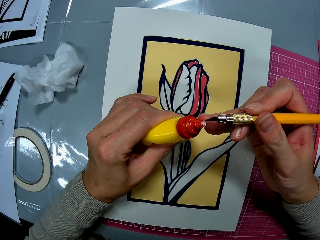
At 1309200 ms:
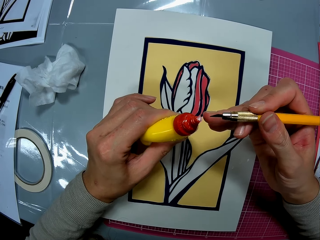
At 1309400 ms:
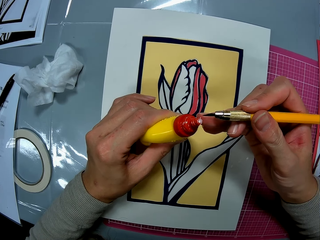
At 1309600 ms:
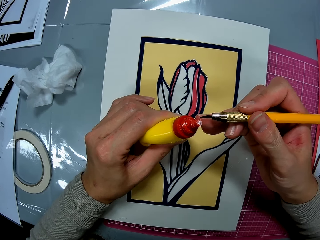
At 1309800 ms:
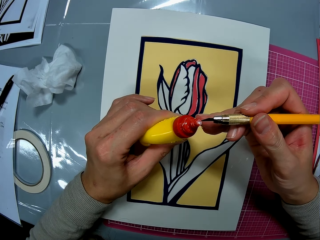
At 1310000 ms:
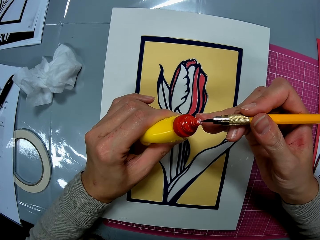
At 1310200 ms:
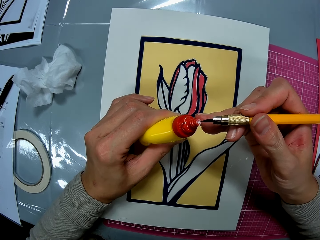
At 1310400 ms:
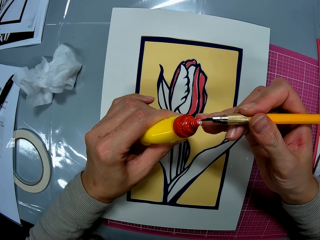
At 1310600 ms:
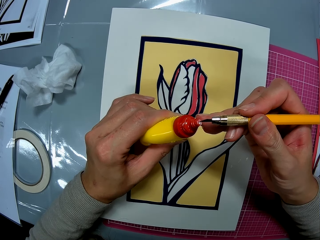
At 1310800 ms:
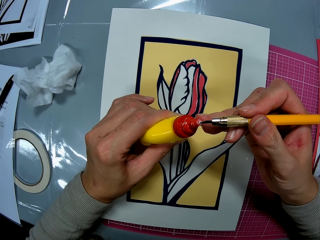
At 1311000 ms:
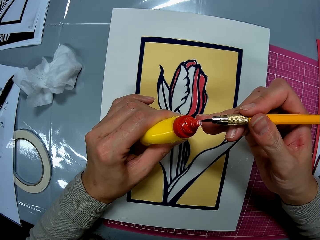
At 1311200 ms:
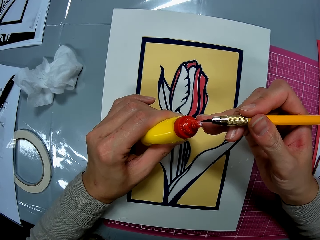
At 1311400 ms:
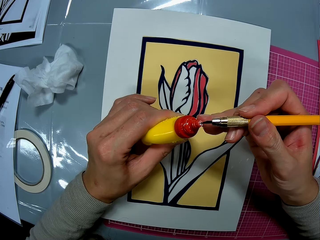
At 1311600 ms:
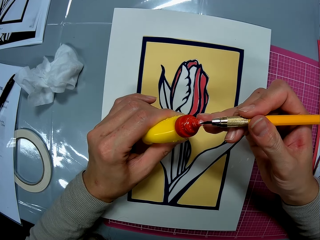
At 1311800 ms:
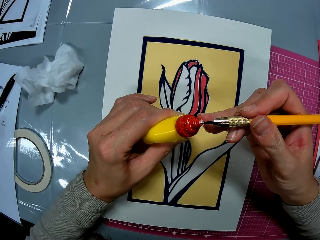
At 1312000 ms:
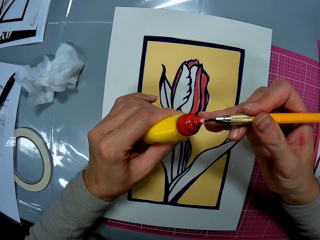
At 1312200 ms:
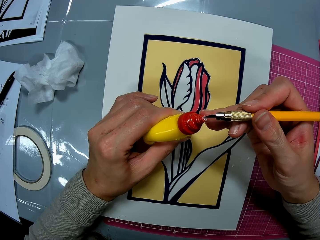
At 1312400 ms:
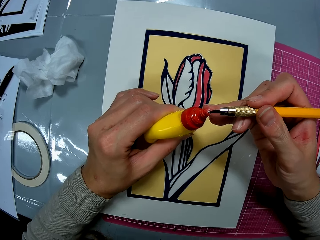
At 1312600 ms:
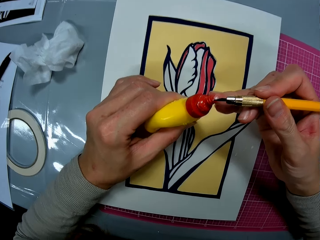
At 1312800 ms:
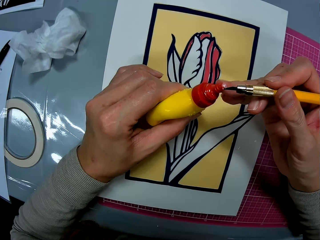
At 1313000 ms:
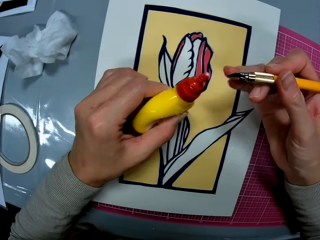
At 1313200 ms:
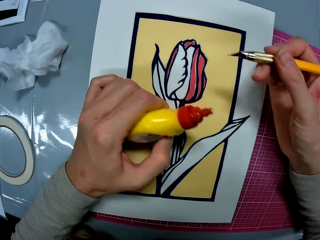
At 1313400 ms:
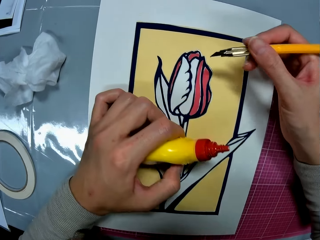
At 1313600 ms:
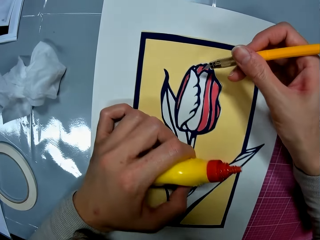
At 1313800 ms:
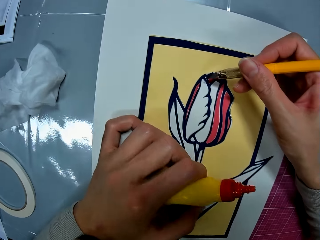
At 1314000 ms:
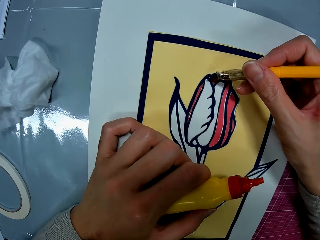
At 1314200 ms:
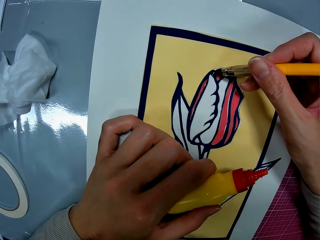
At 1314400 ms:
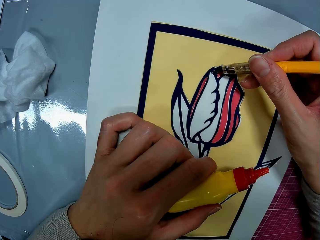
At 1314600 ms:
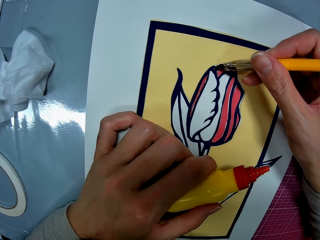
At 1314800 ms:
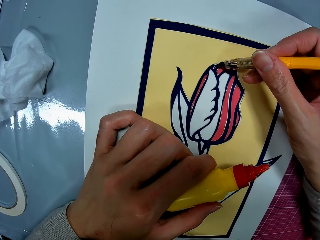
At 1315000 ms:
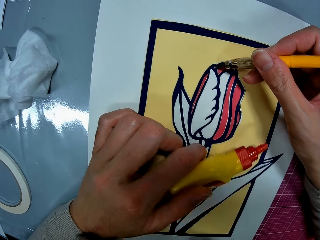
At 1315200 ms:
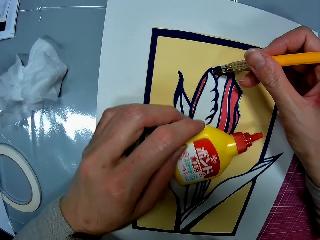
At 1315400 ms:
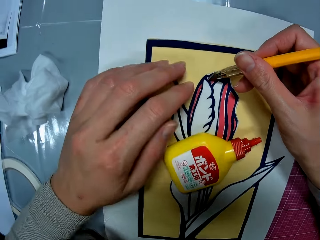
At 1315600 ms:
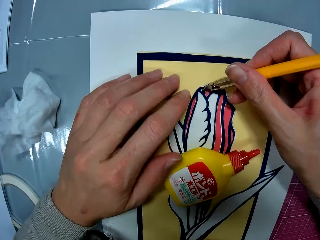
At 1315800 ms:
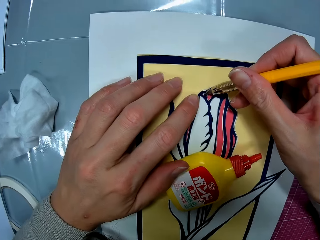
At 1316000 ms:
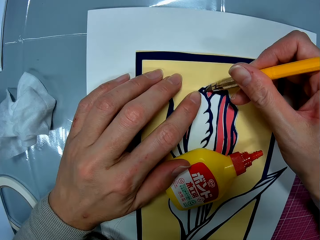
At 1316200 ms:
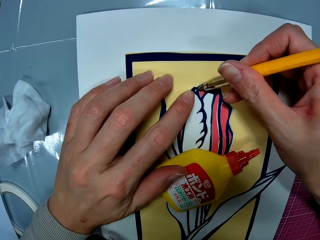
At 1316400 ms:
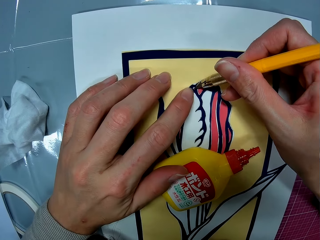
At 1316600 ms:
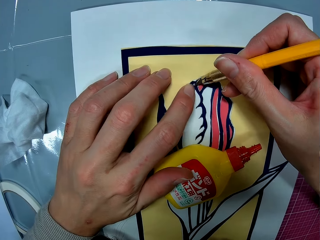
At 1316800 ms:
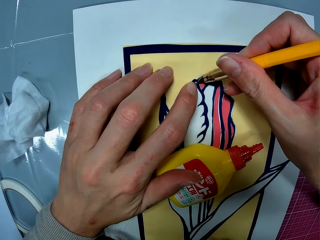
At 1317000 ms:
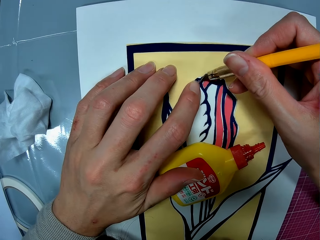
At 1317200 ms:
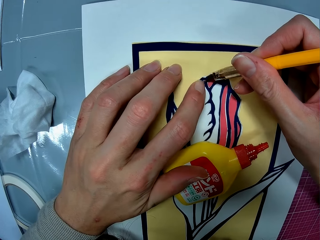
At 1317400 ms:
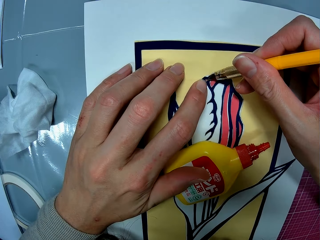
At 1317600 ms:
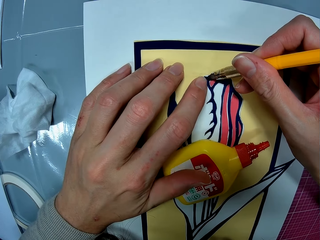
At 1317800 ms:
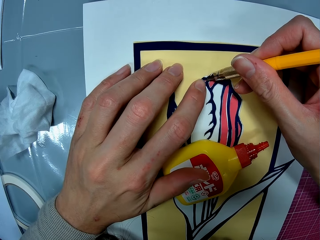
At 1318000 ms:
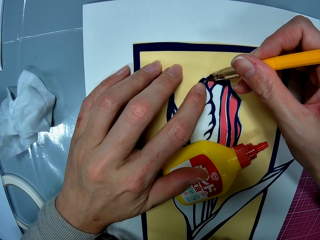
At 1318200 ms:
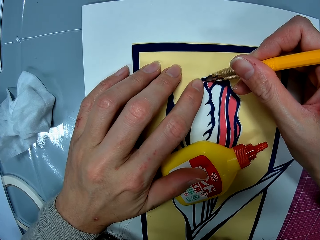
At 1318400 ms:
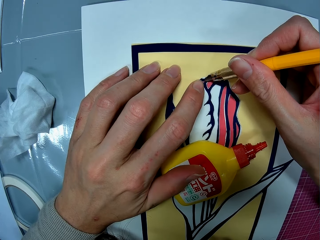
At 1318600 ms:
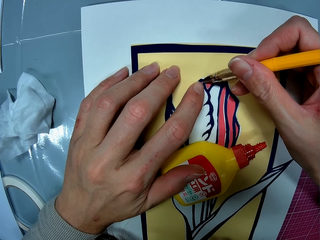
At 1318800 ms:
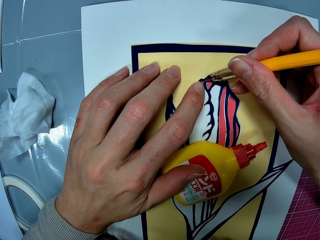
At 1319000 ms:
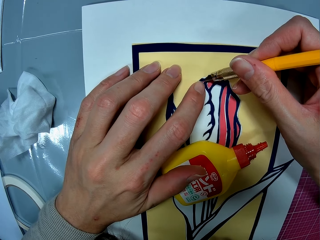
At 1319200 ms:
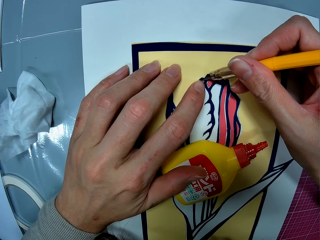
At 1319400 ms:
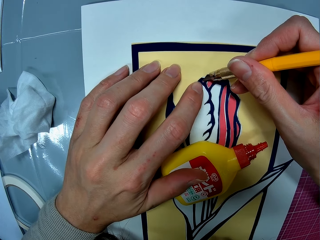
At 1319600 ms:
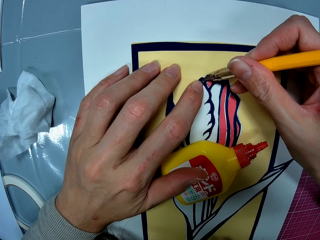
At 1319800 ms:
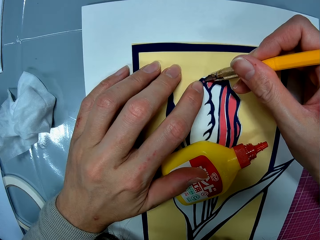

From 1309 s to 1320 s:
The camera wearer applies glue on the art work with the craft knife. They drop the glue on the art work.

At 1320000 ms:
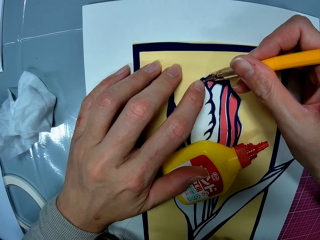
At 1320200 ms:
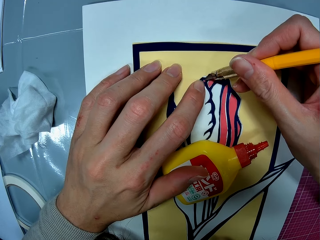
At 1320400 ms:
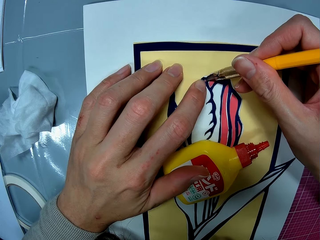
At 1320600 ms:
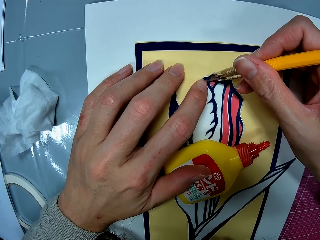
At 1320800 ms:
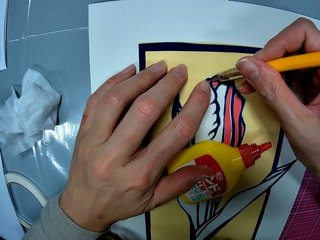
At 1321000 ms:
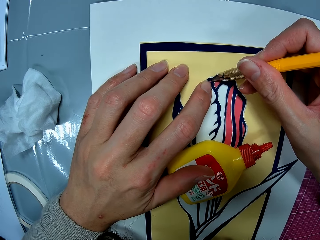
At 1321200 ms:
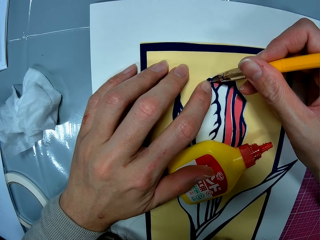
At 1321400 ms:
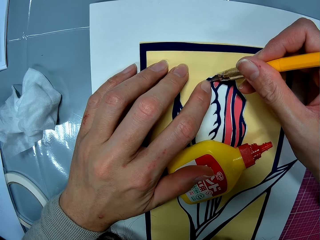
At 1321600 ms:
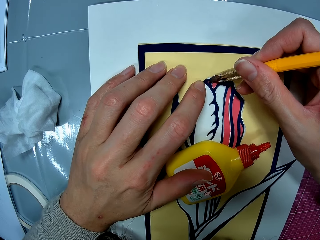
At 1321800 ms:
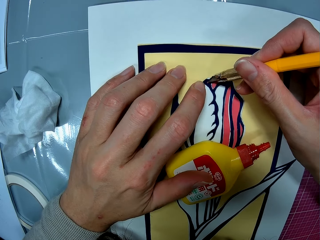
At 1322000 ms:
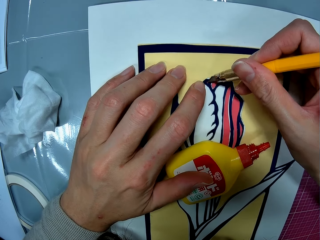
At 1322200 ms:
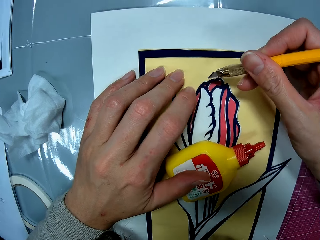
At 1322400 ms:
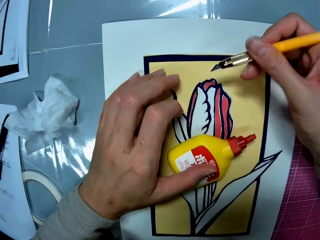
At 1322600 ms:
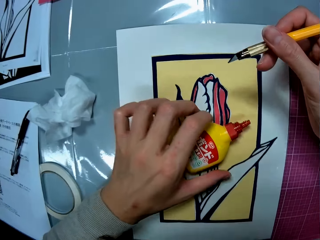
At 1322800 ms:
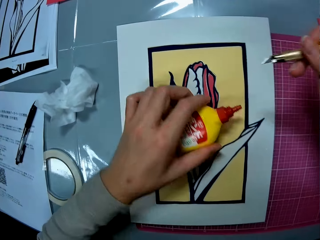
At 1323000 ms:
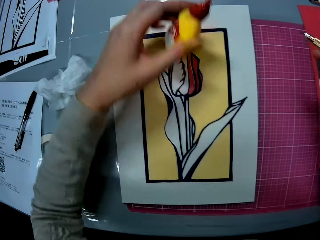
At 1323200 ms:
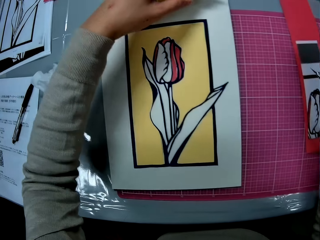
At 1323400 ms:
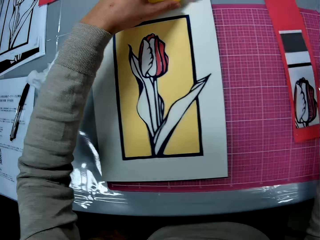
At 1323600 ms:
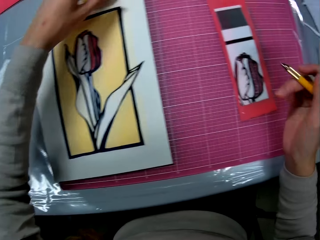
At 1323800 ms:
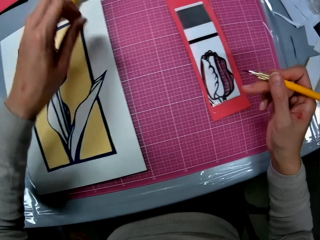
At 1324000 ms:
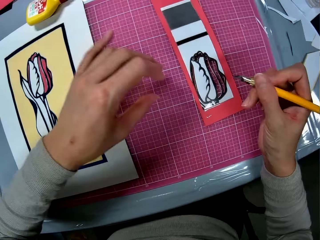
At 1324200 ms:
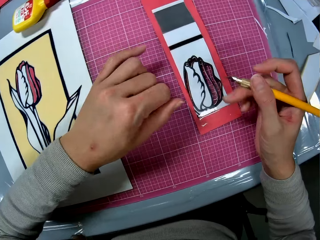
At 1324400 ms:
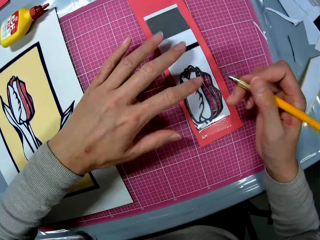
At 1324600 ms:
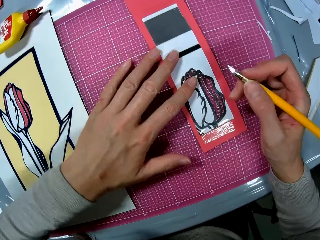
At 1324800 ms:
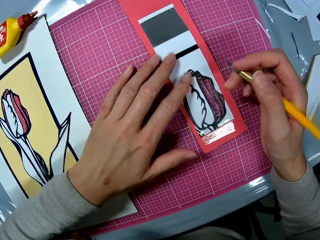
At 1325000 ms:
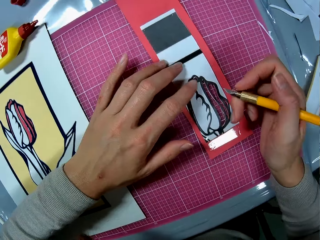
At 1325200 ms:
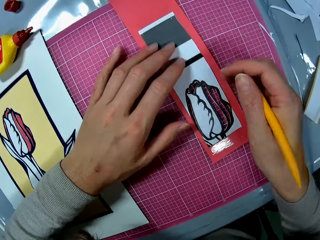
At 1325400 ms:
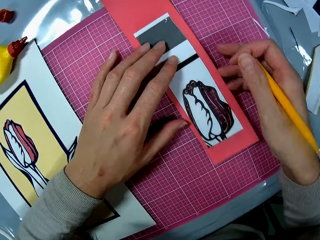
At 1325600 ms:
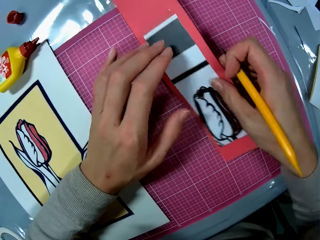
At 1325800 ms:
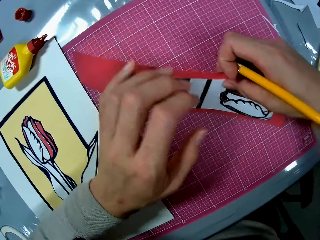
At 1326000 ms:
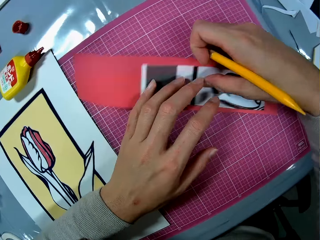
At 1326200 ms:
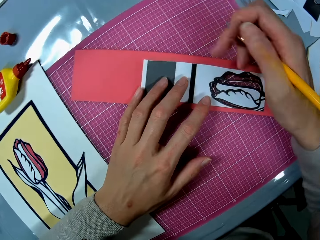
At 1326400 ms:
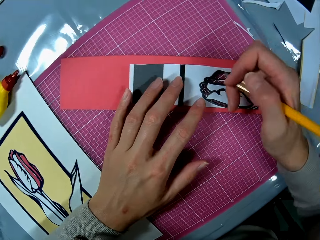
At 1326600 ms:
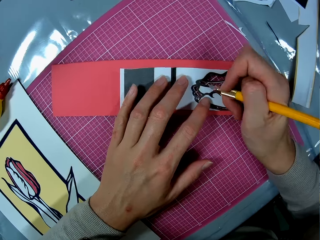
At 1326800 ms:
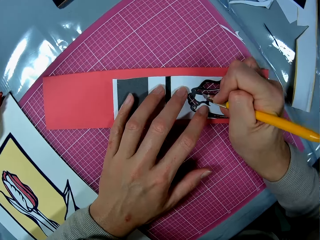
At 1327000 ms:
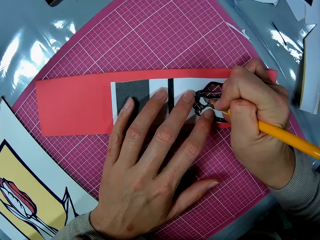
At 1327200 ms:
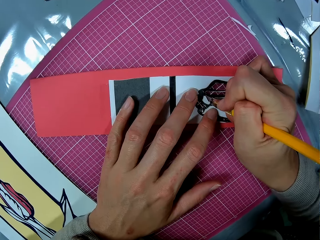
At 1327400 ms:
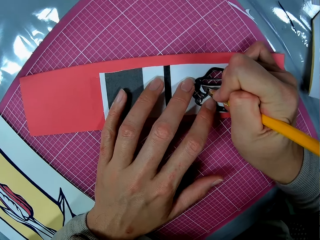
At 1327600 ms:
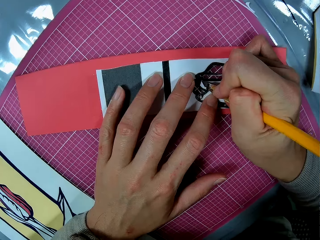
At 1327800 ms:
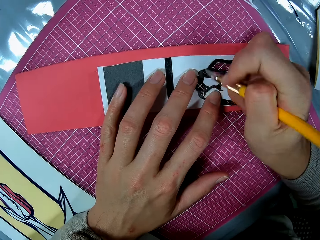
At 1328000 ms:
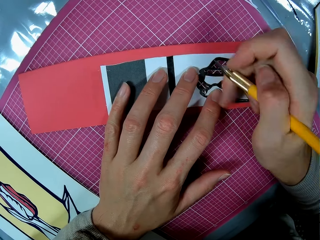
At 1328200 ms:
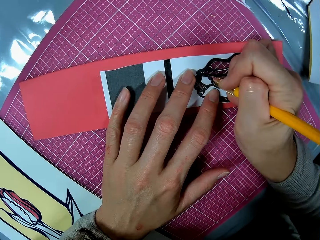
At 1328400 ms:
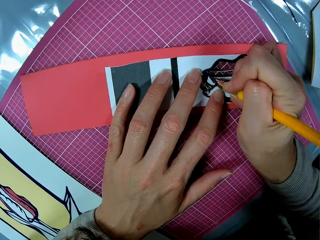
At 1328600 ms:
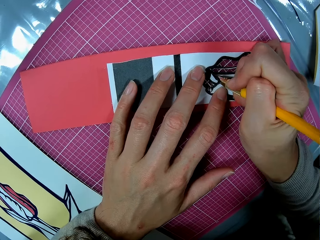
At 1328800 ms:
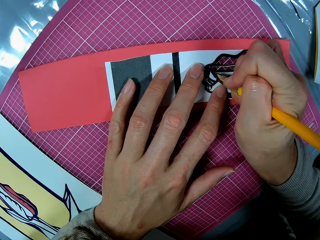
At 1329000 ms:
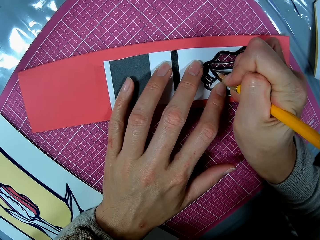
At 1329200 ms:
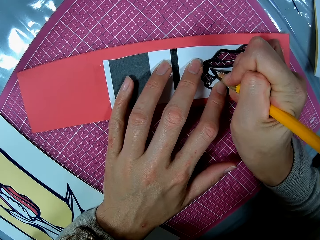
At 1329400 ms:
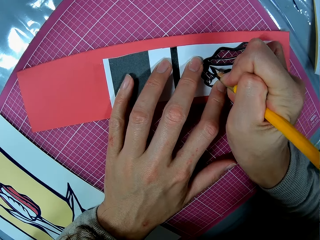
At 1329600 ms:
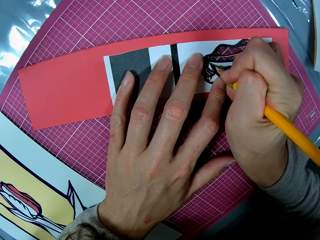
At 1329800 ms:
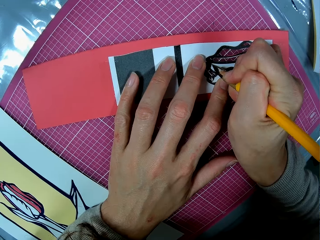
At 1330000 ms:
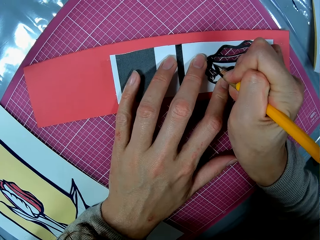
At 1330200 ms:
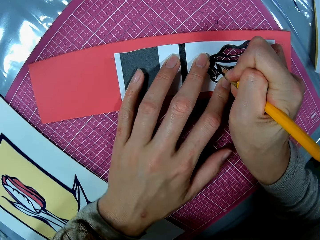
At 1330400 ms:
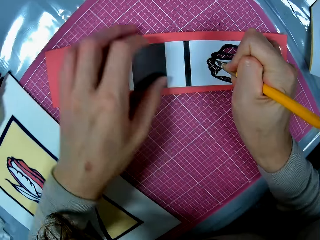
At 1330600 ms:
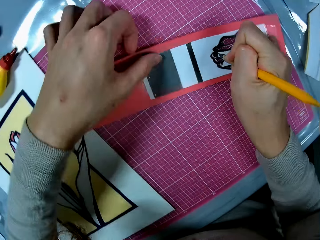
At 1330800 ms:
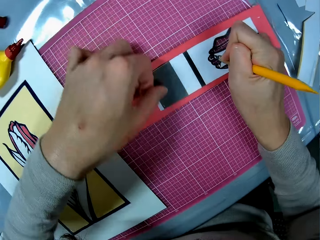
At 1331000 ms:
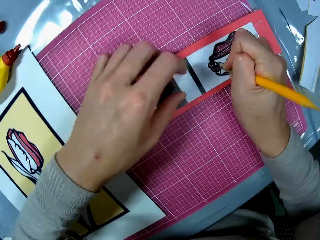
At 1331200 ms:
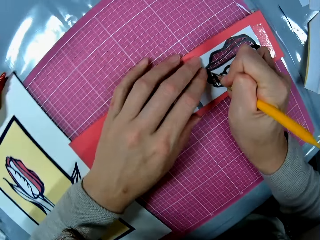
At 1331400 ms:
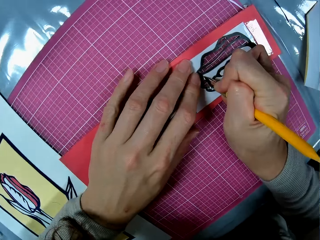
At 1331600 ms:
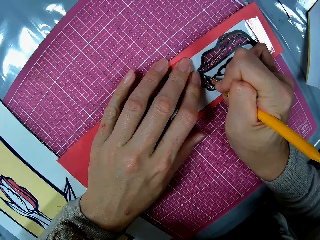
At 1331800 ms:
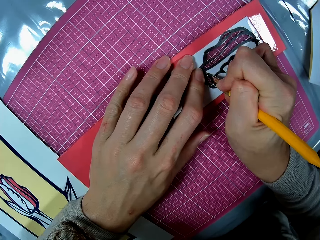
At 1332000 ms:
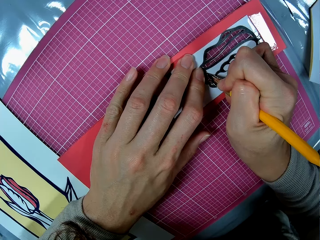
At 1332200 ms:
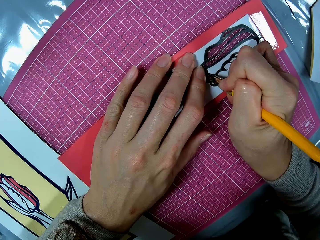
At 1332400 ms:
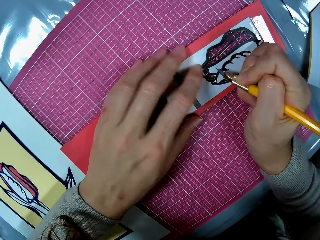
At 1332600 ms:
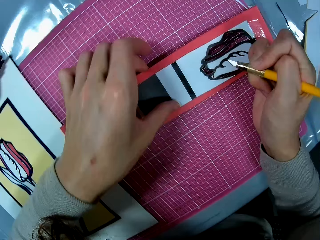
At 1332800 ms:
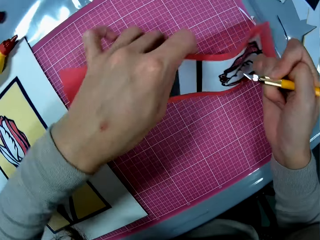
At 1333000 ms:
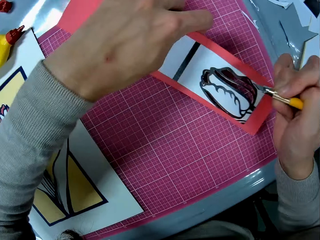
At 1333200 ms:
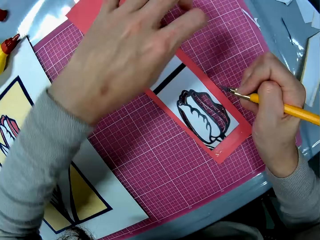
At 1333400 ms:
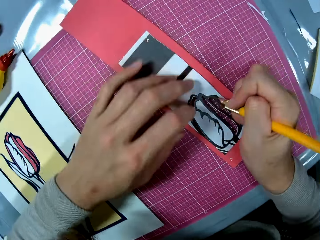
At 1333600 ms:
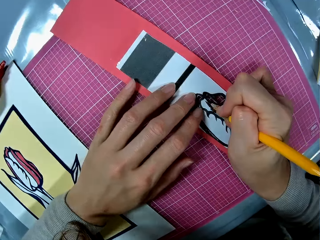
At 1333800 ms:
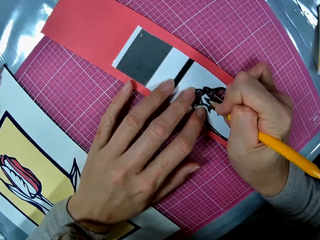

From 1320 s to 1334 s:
The camera wearer moves glue on the art work. He takes the glue and puts the glue on the table. He moves the art sheet on the pink sheet with both hands. He holds the art sheet with his left hand. He cuts out an art piece from the art sheet with the craft knife. He adjusts the art sheet briefly. He cuts out an art piece from the art sheet with the craft knife. He adjusts the art sheet briefly.
